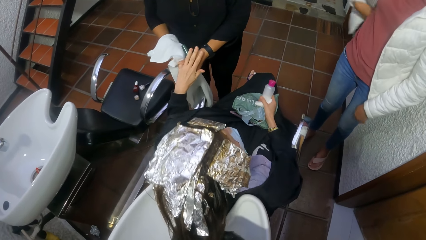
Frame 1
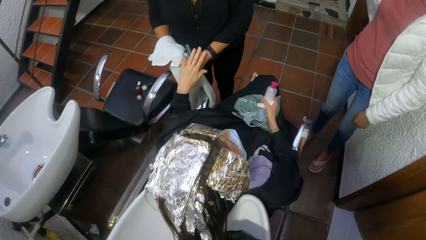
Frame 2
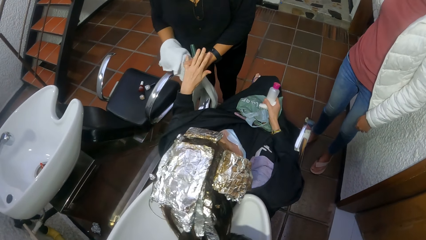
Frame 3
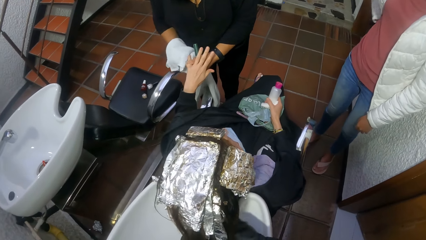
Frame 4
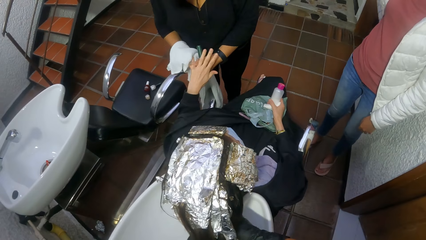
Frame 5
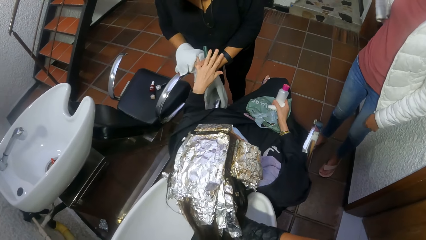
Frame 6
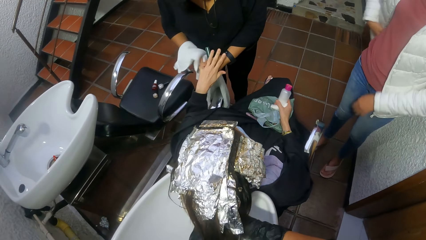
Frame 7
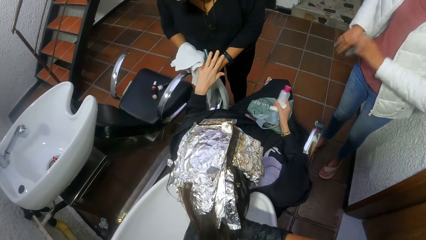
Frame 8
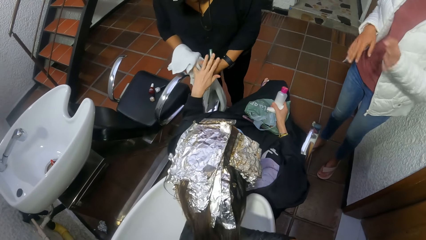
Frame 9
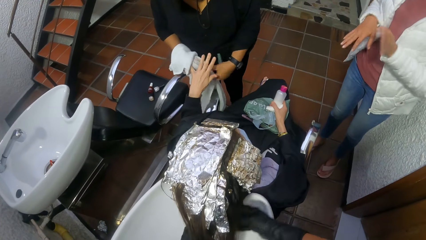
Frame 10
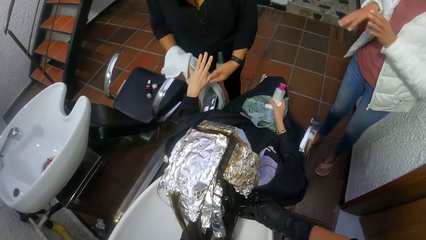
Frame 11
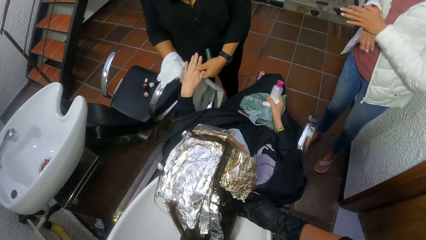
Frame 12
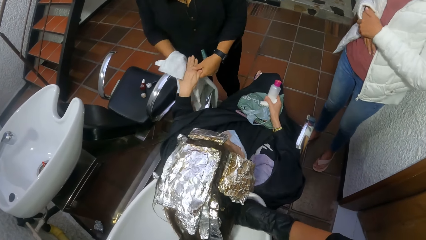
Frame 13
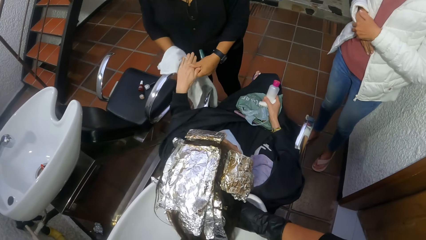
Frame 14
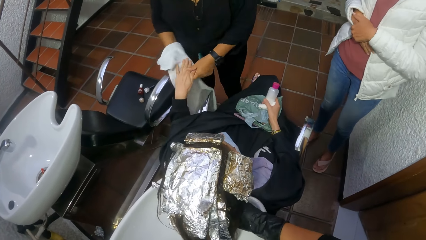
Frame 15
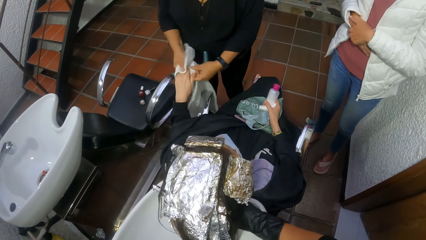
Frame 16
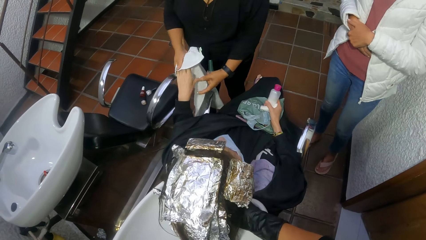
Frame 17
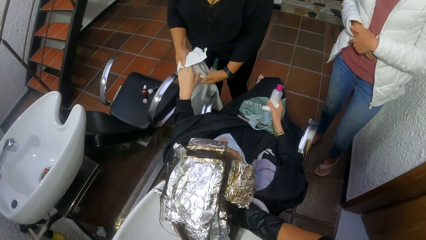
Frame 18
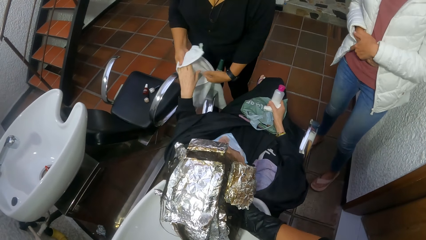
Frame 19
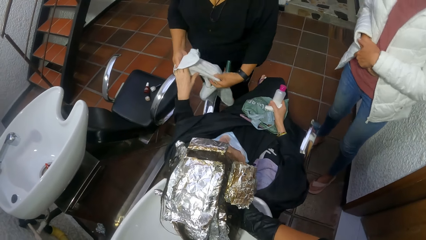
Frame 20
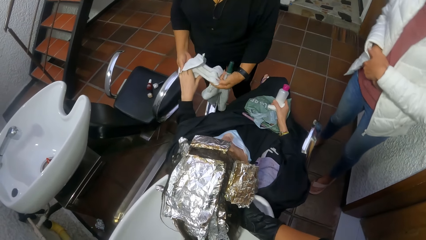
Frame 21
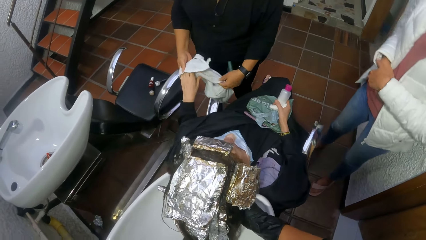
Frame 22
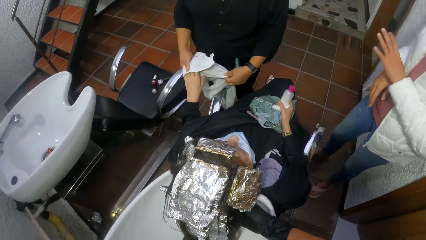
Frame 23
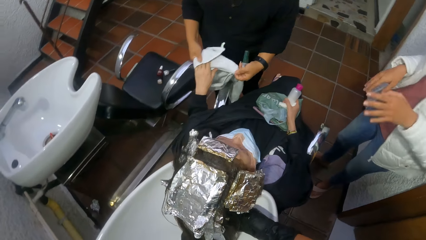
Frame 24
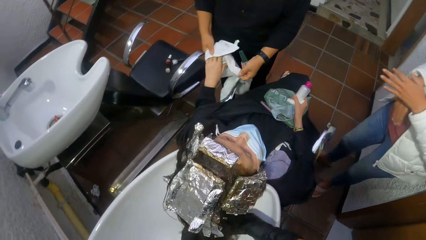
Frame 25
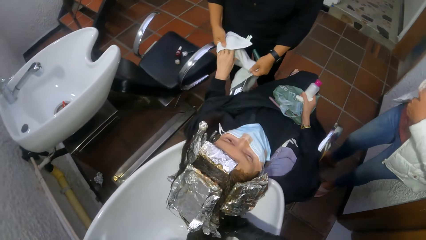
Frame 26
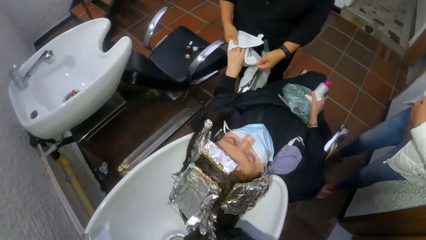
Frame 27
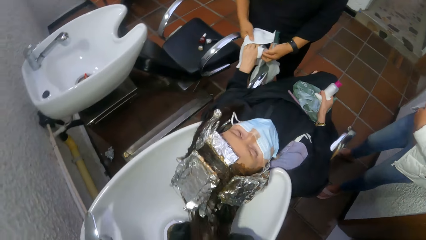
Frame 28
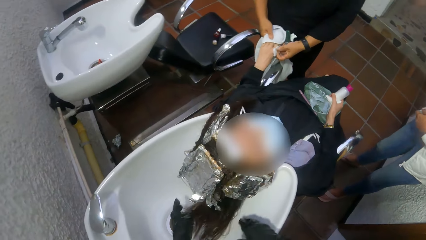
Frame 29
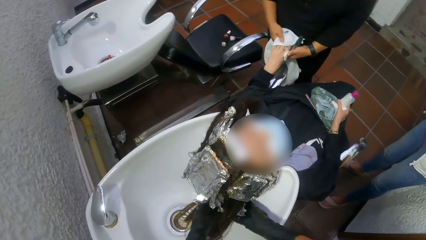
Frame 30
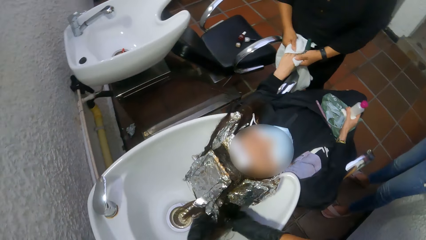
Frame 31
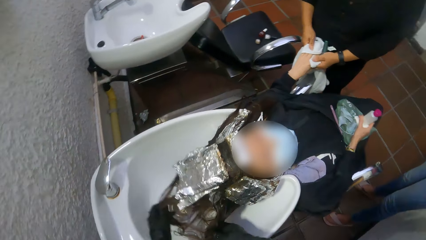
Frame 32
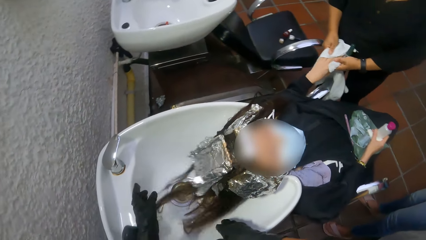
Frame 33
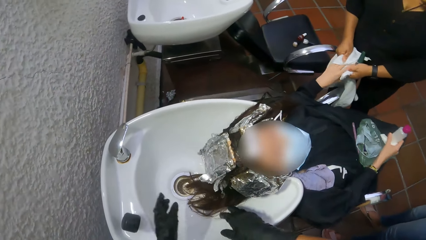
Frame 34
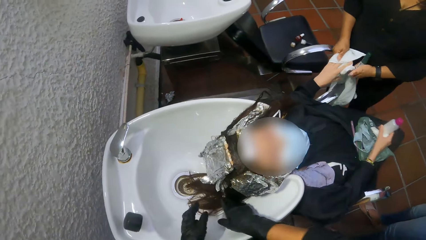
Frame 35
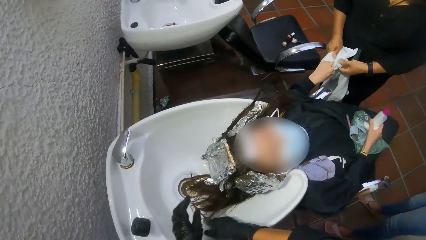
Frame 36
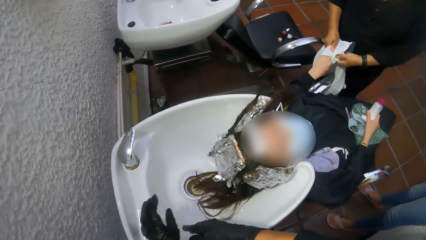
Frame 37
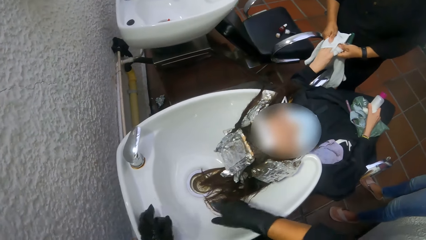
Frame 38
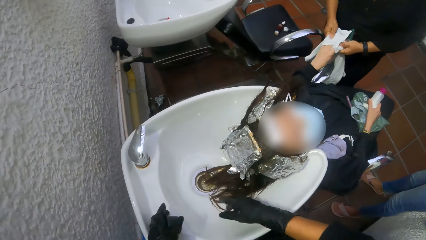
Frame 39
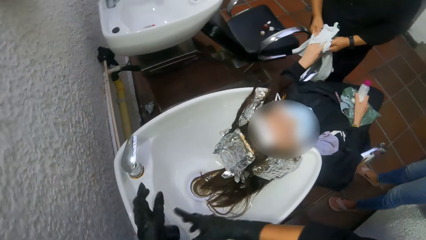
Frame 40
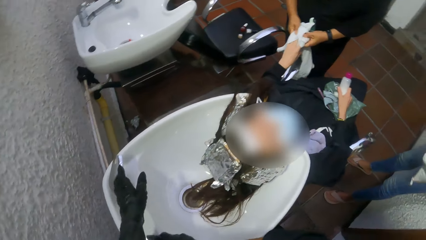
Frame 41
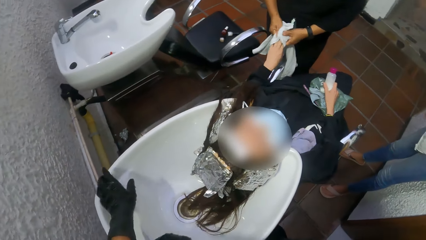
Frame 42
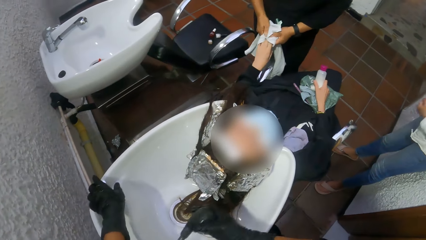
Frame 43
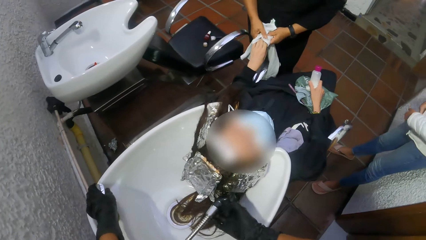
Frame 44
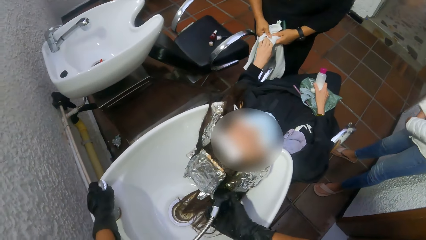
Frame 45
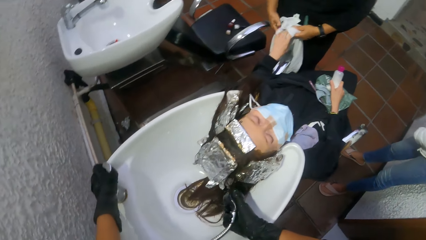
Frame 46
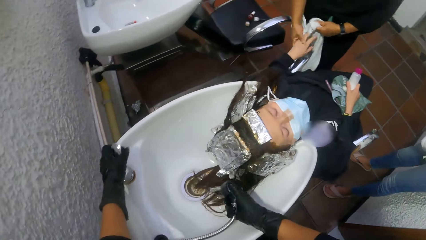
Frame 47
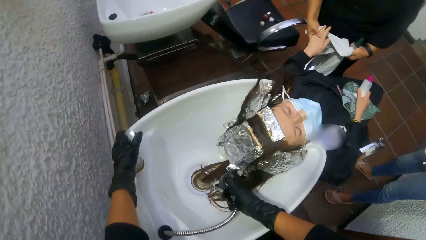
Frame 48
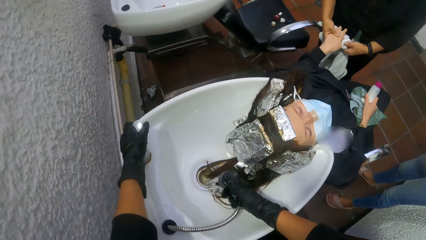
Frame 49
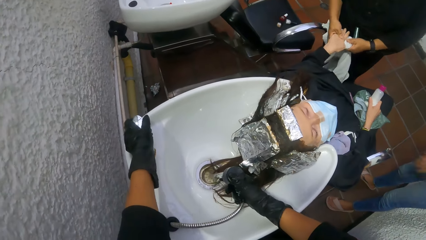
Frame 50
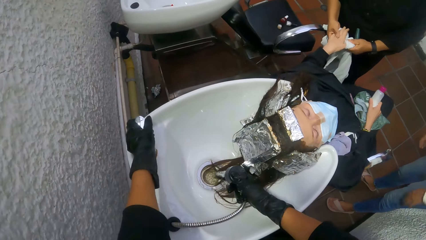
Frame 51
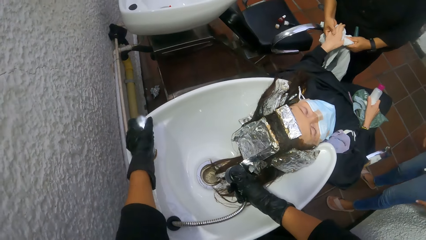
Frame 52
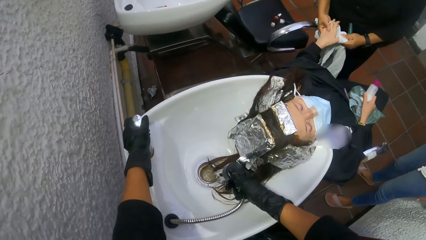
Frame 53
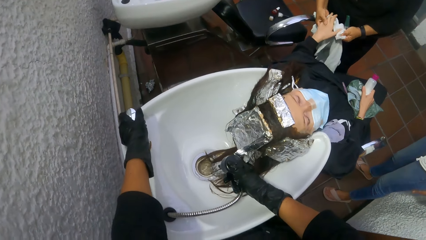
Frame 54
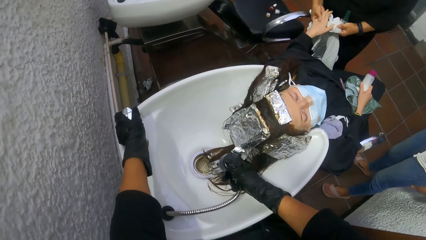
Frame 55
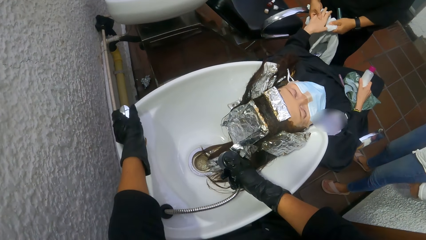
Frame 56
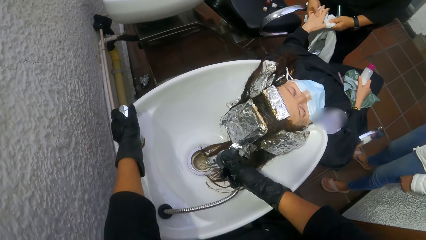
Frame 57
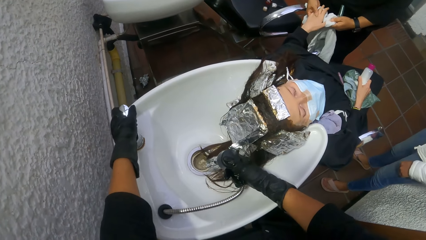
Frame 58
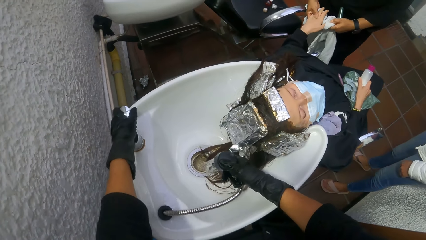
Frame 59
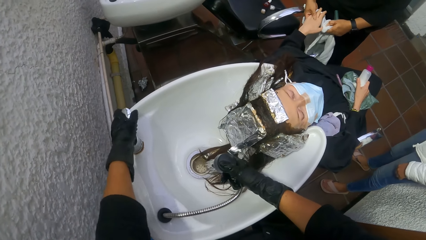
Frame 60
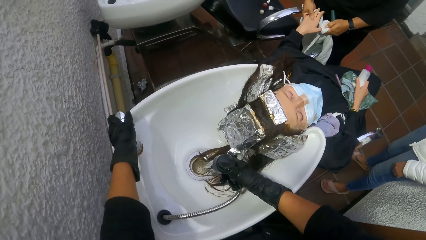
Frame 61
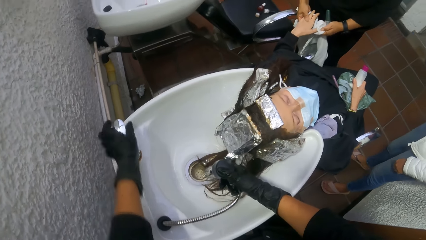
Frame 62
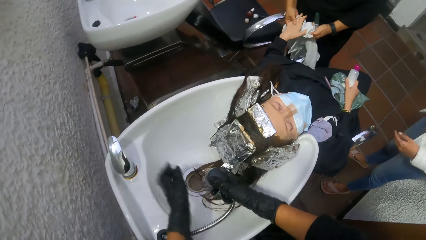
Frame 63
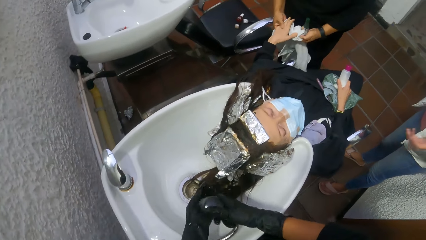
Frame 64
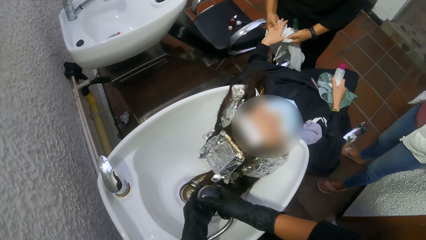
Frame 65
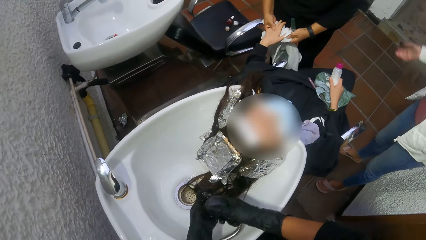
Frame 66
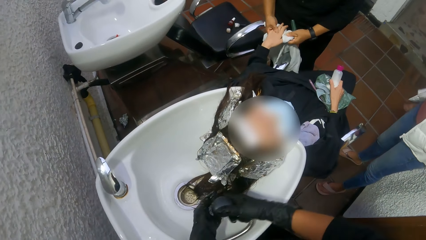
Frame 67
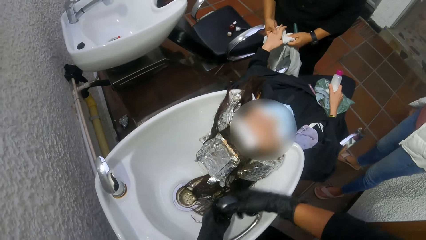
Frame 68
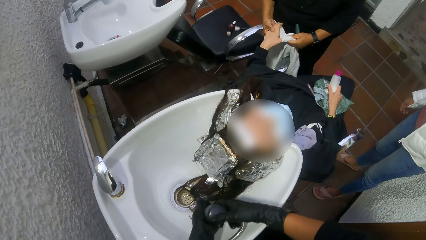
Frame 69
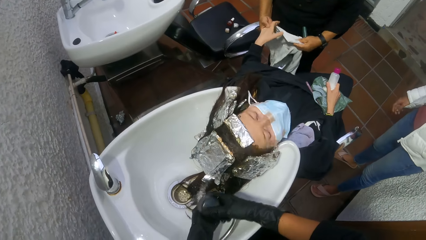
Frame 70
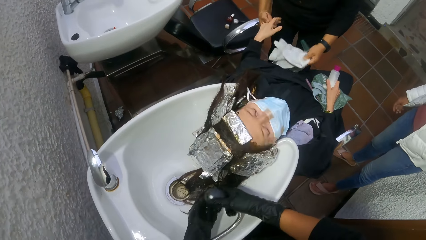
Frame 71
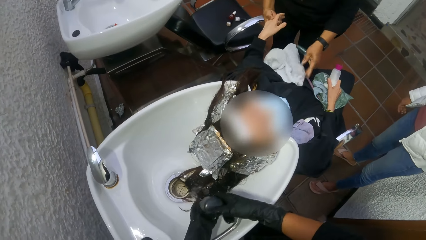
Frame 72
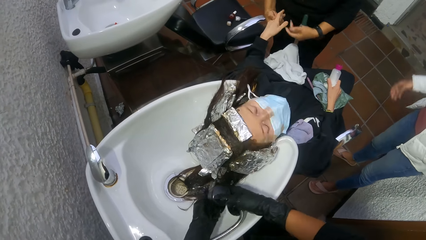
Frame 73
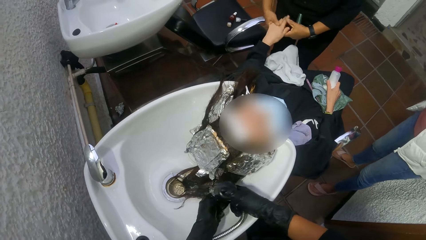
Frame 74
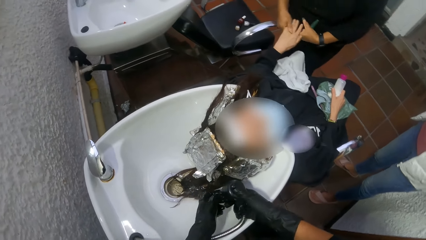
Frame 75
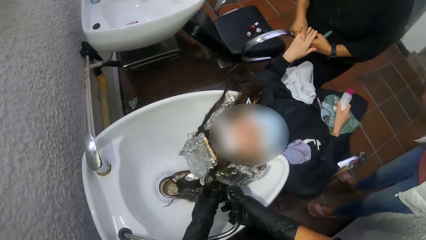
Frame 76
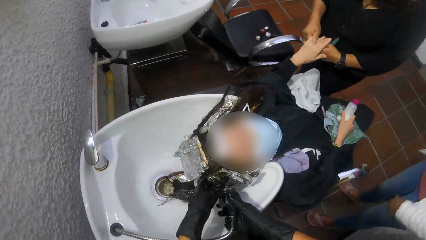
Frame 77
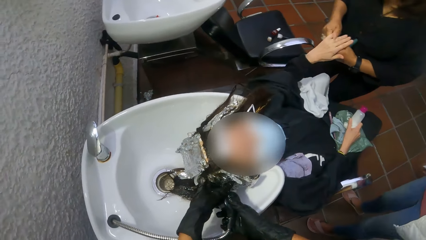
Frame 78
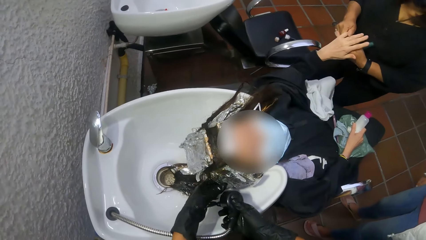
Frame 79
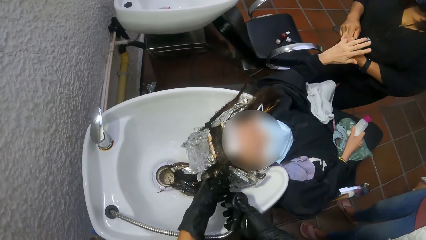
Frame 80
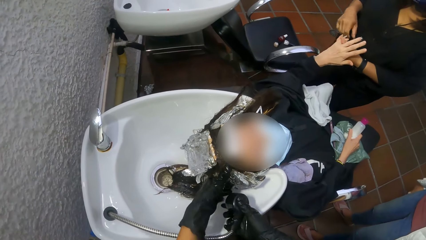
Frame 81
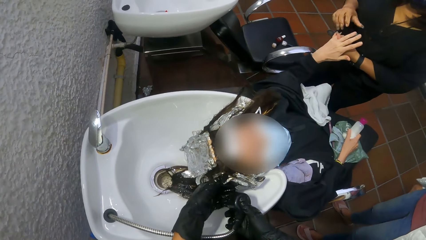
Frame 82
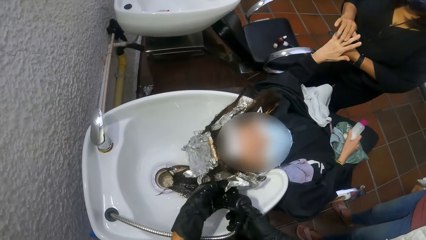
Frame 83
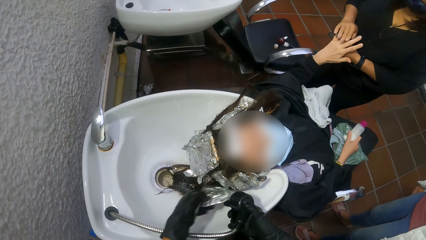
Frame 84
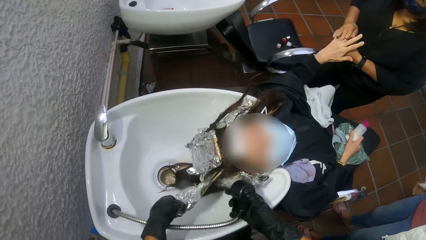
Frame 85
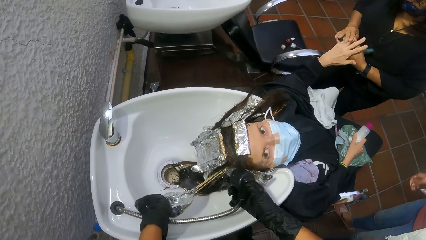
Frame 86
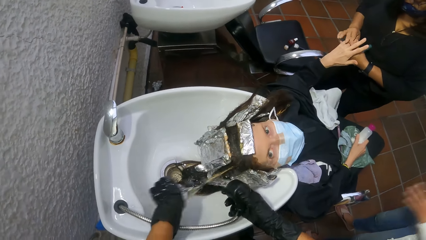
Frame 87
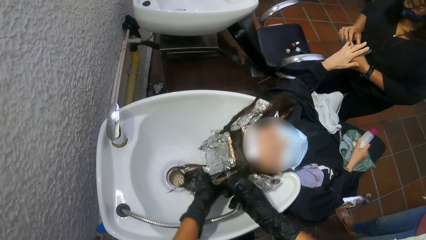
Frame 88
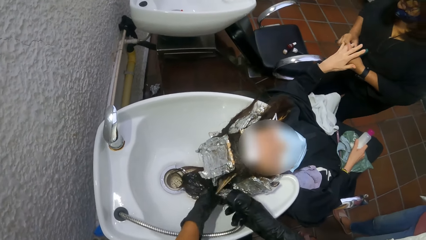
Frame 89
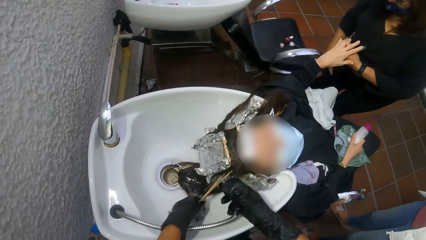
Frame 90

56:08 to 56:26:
The camera wearer makes a woman's hair. She picks a hand spray tap from the wash basin with her right hand. She adjusts a knob on the wash basin with her left hand. She washes the woman's hair with water from the hand spray tap and her left hand. Another woman places the towel in her left hand on the first woman's laps. The camera wearer takes off a foil on the first woman's hair with her left hand. The other woman wipes the first woman's left hand with her right hand.
